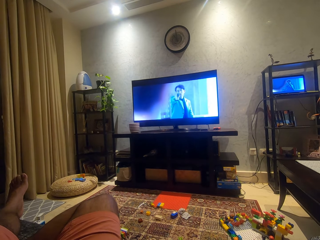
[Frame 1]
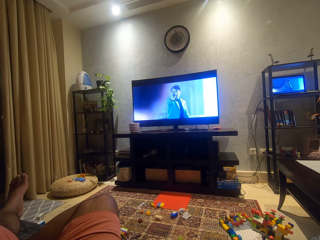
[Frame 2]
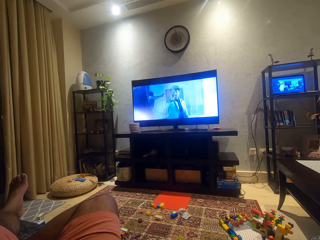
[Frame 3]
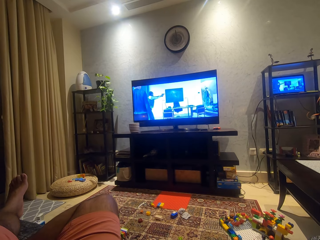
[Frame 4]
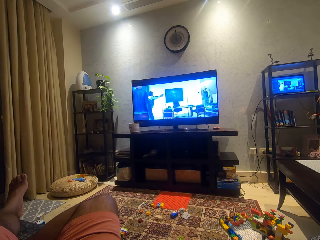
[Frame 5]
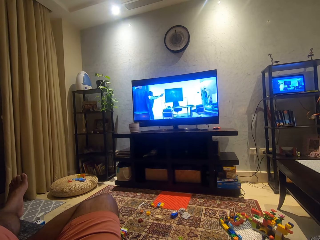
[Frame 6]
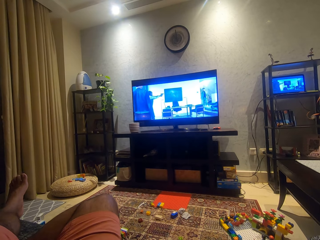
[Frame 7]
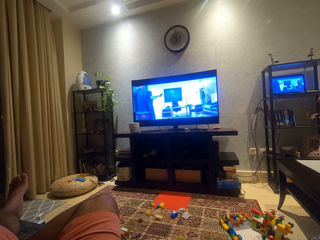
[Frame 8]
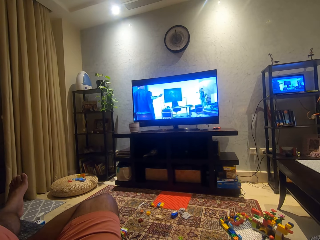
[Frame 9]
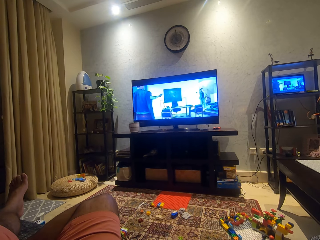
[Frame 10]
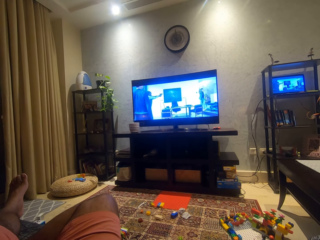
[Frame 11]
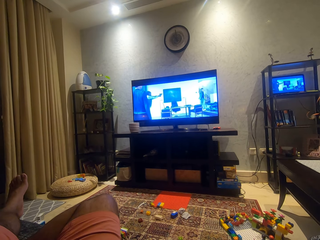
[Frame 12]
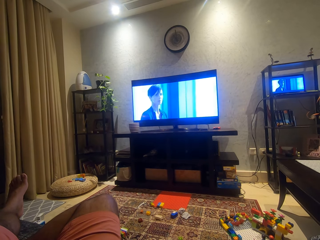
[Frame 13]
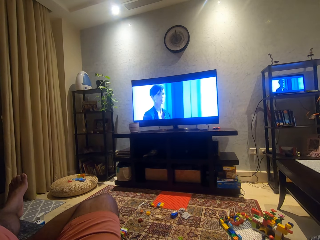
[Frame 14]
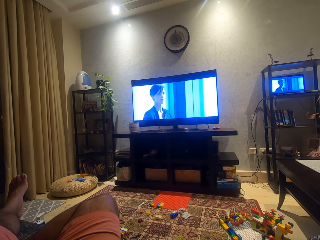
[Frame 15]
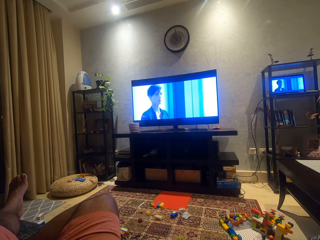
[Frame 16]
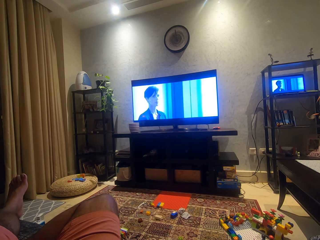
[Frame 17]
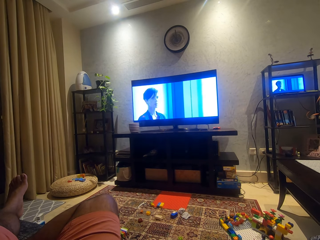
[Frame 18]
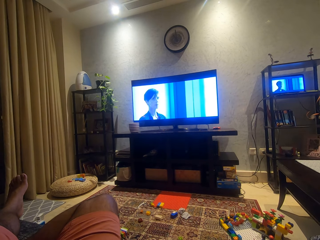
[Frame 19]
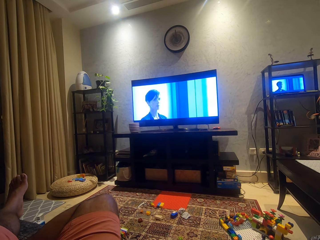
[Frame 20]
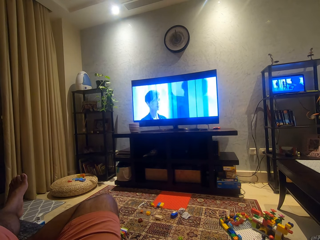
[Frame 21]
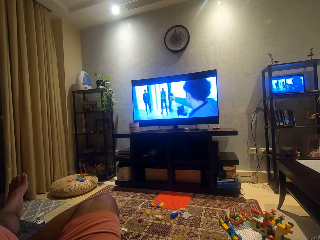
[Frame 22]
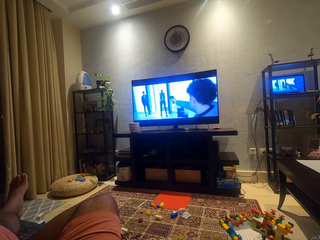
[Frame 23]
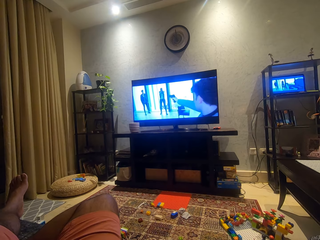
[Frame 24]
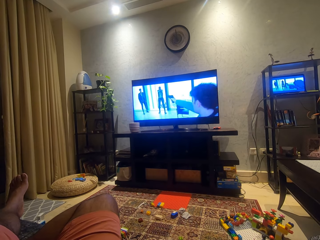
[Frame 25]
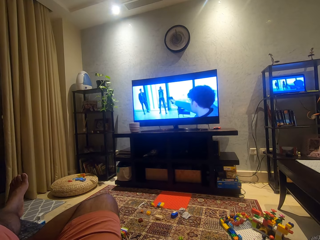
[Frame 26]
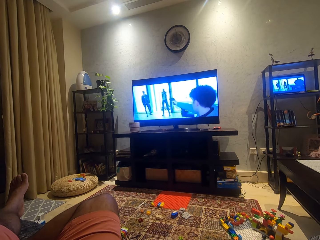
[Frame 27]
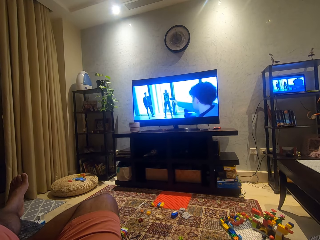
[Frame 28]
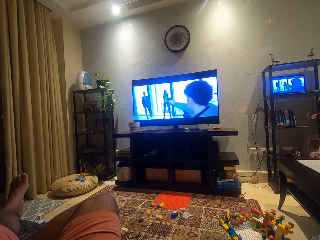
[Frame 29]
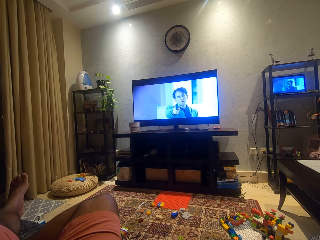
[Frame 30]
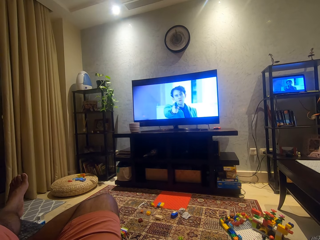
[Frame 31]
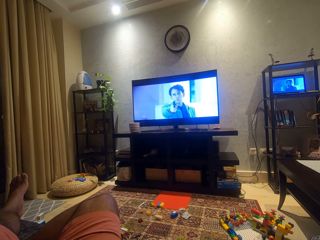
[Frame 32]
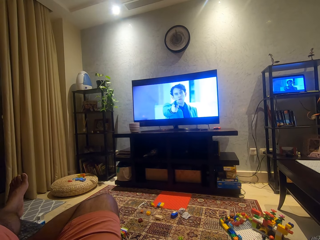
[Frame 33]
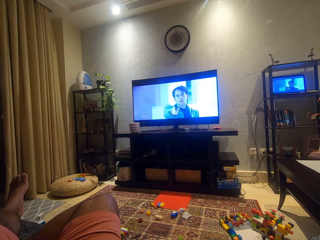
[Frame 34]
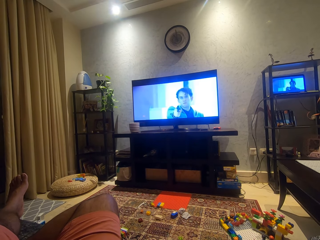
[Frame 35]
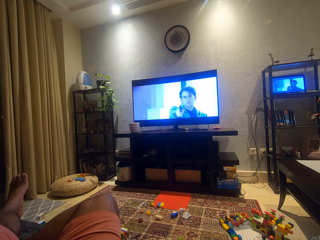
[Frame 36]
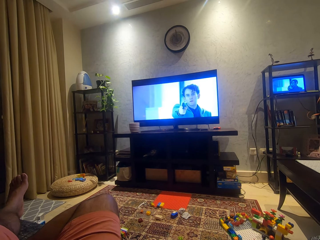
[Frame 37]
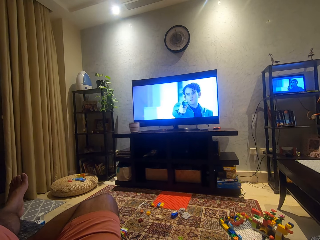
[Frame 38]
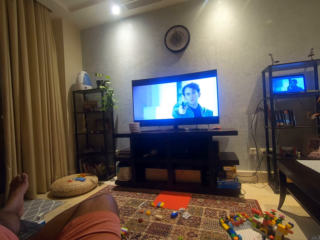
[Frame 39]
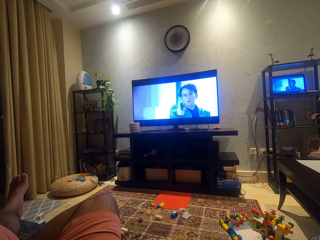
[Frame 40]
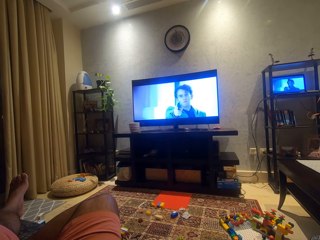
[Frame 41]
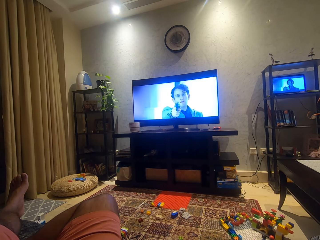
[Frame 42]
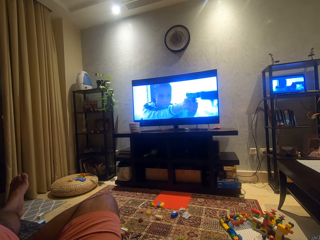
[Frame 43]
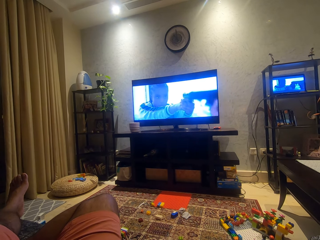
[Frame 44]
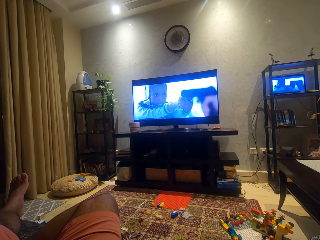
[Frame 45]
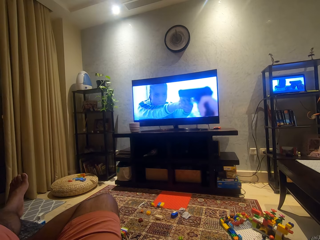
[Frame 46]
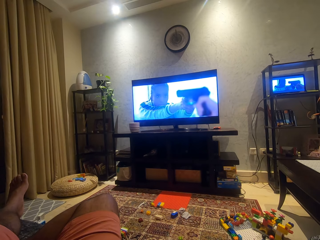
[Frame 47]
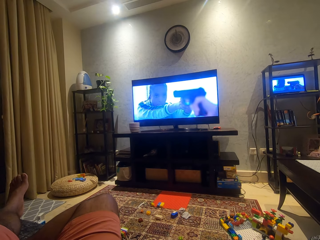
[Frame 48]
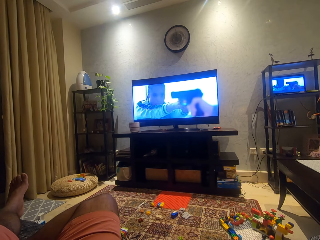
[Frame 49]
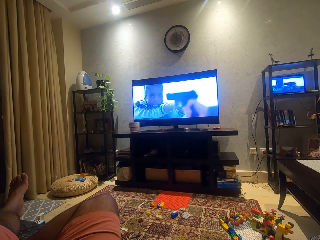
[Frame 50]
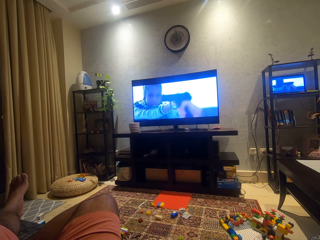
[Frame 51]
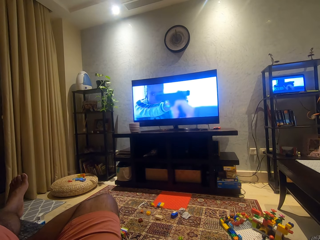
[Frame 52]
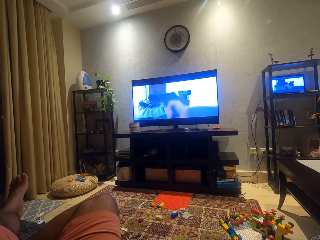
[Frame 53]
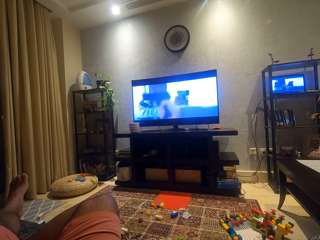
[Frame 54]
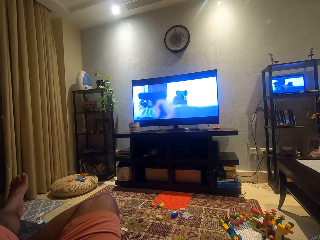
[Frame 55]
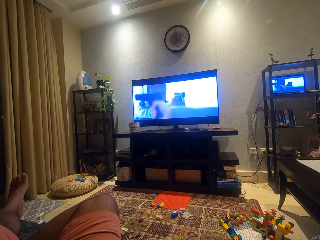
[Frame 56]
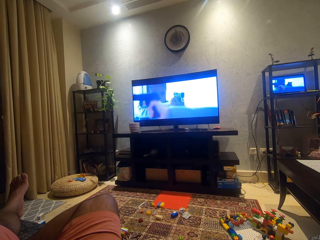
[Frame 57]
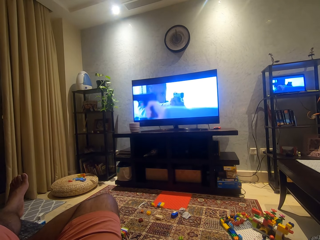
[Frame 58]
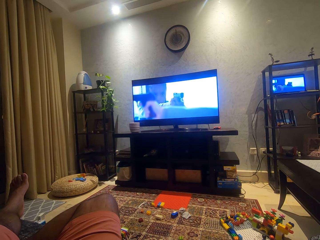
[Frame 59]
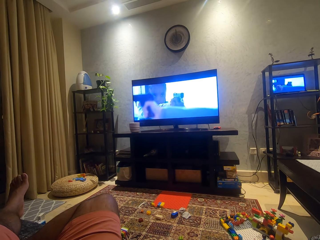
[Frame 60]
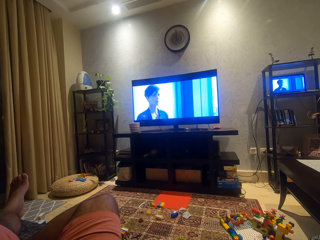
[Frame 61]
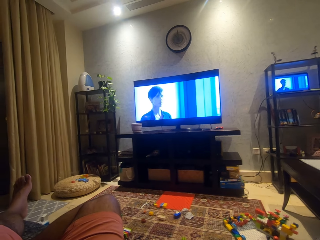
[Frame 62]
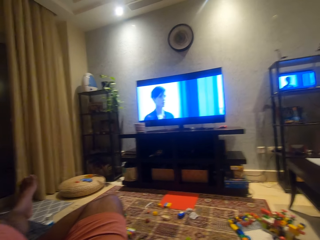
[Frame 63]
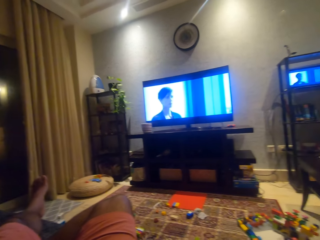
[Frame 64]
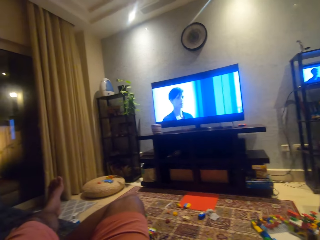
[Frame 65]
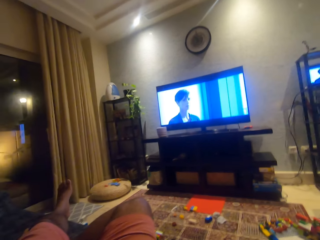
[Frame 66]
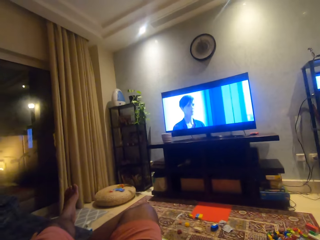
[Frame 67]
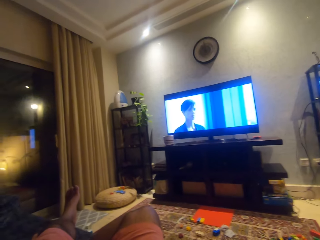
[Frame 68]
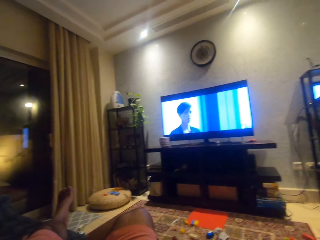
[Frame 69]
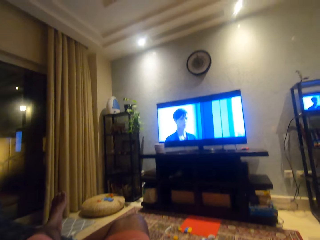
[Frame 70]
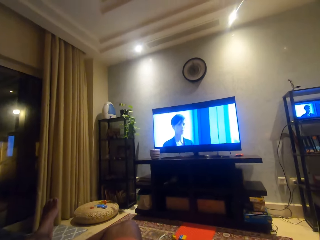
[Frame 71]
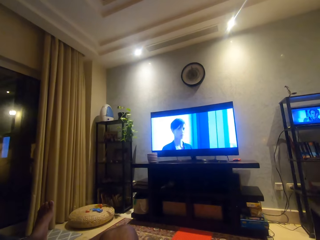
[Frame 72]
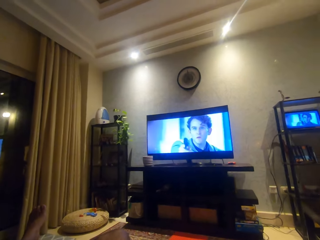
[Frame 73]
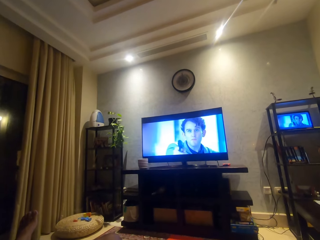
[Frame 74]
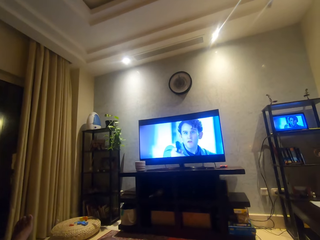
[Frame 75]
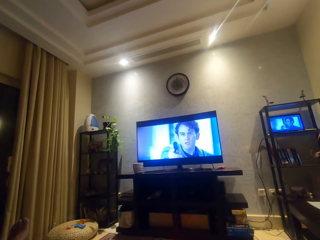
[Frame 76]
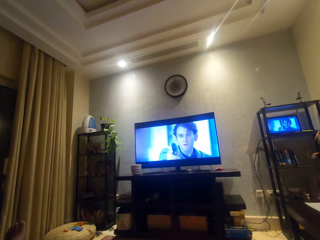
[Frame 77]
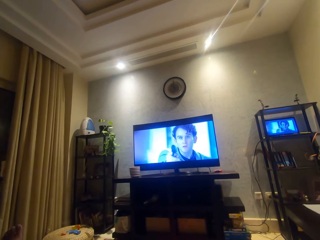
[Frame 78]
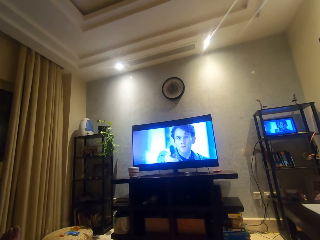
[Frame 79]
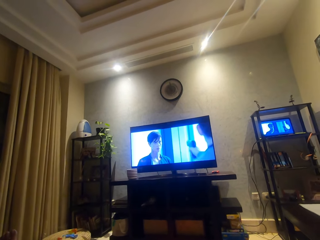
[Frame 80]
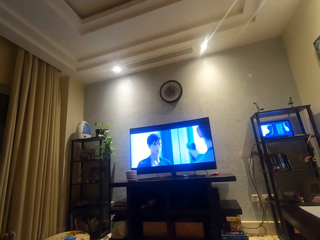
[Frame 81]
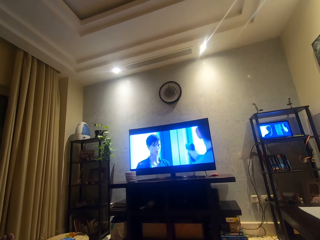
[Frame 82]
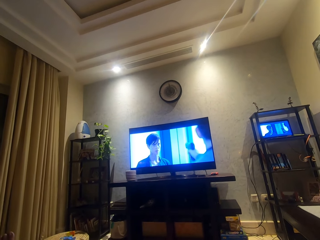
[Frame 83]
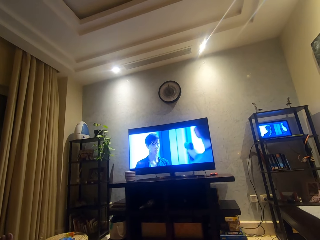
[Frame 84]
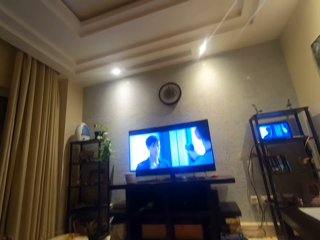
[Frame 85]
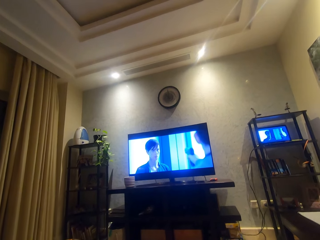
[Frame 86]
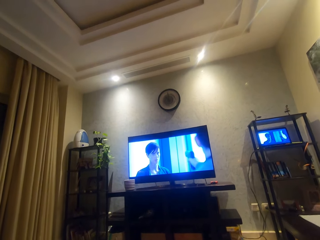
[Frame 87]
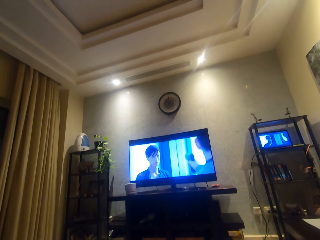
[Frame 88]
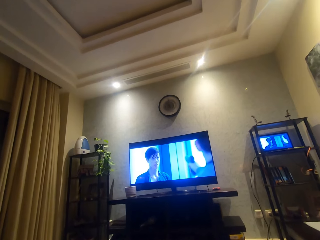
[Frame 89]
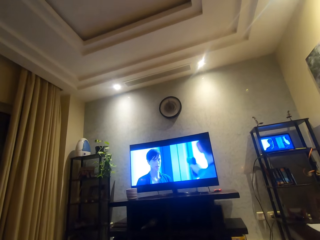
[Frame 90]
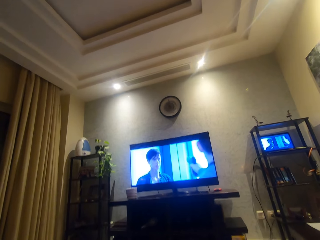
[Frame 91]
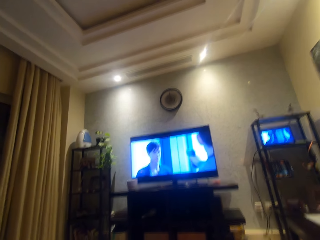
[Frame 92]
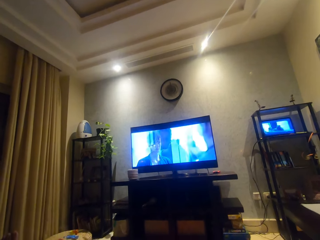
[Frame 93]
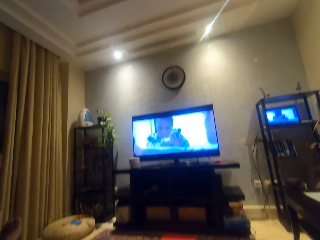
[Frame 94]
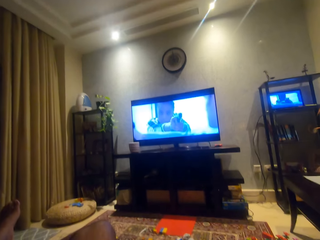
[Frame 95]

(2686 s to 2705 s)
The camera wearer looks around.

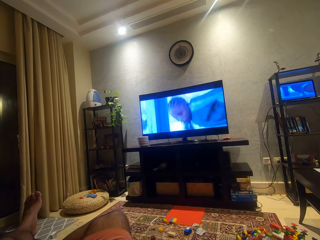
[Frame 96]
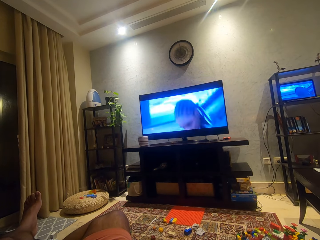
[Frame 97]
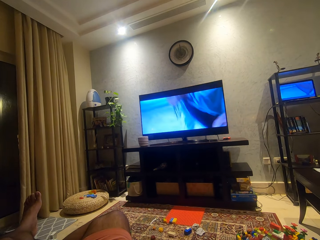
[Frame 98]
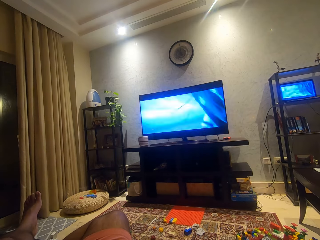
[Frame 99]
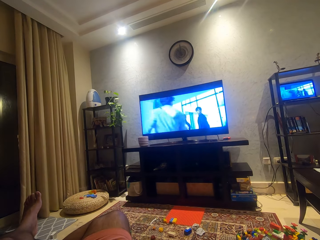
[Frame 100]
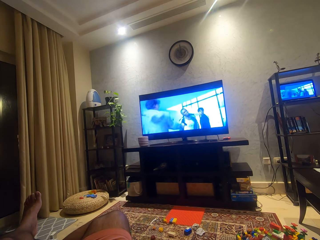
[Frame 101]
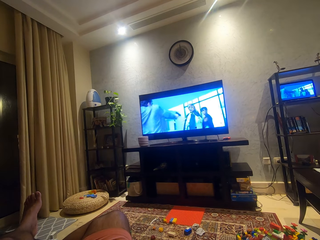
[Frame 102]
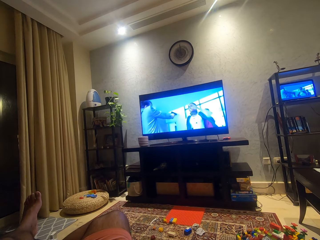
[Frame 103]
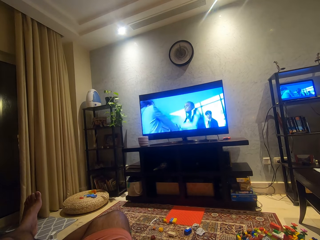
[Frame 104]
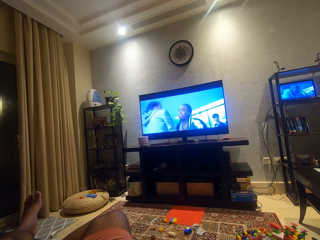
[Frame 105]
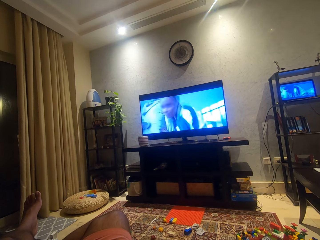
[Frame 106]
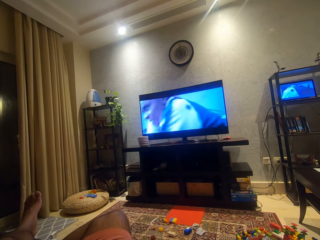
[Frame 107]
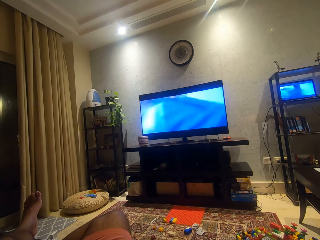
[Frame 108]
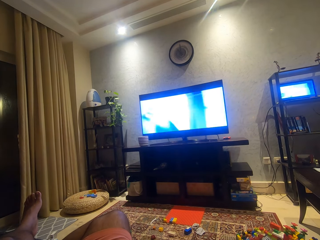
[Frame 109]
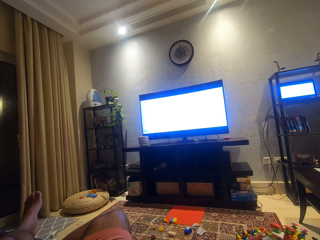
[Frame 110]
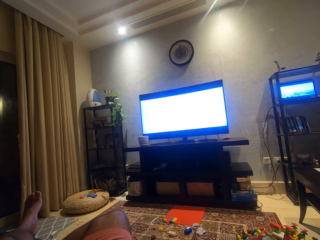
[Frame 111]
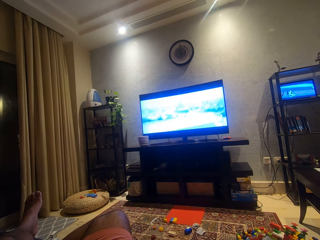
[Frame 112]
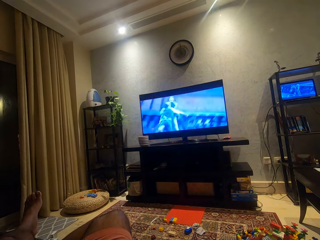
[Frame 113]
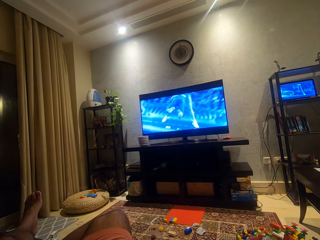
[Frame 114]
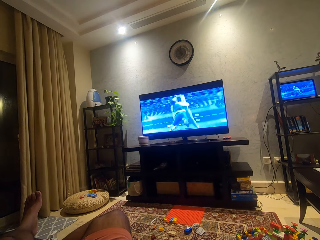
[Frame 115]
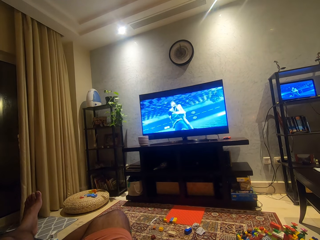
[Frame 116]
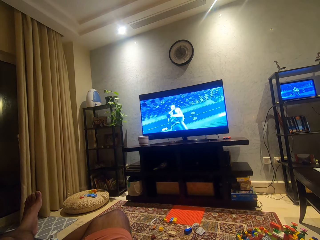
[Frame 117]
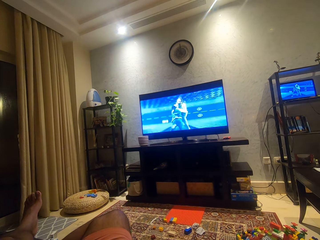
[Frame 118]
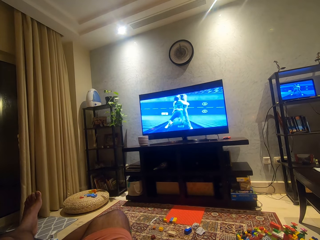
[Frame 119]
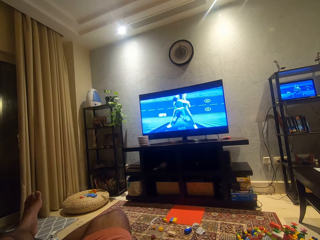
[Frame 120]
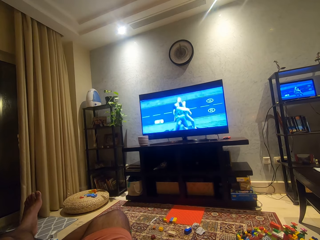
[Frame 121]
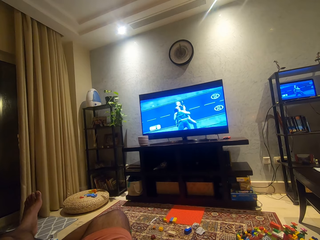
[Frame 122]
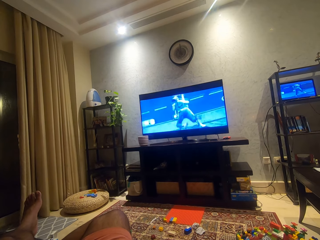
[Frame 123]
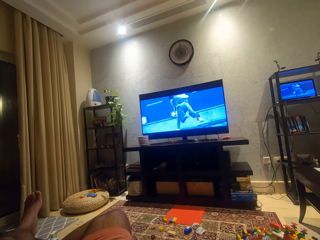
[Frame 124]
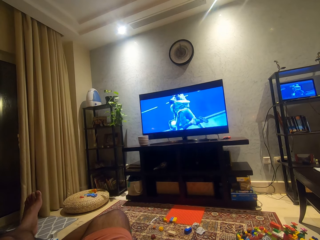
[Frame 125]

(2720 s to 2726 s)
The camera wearer is watching a movie.
